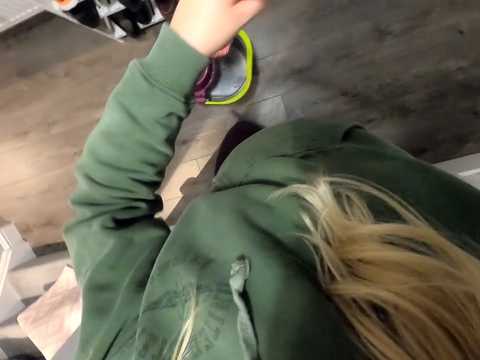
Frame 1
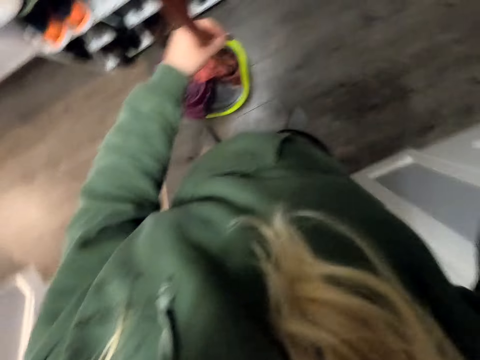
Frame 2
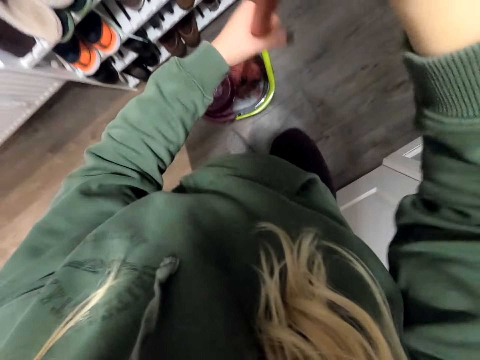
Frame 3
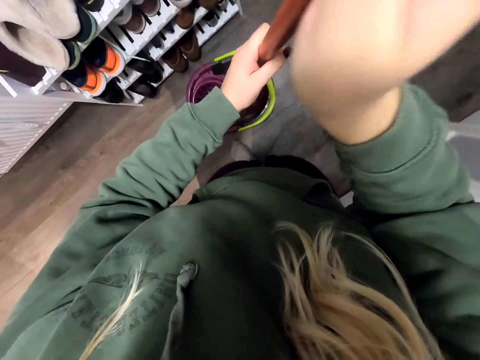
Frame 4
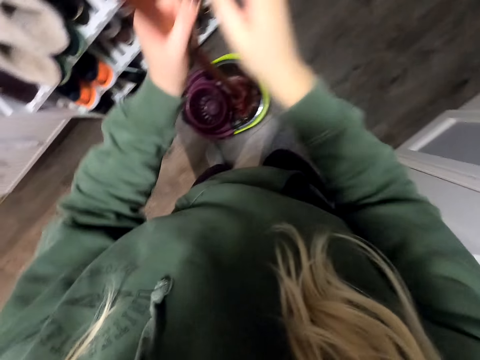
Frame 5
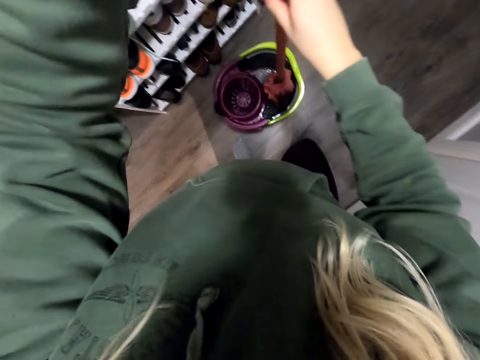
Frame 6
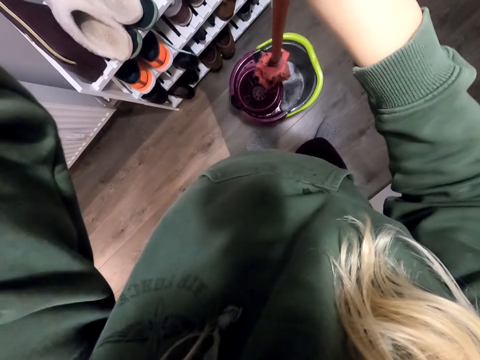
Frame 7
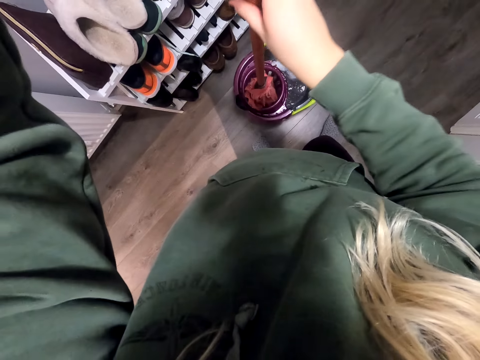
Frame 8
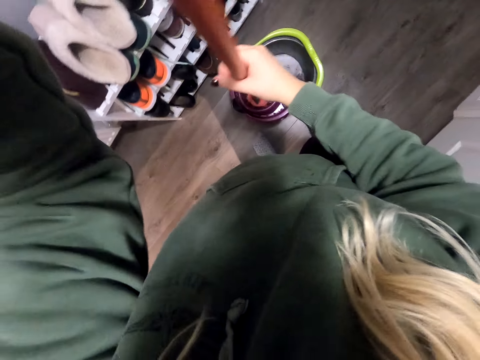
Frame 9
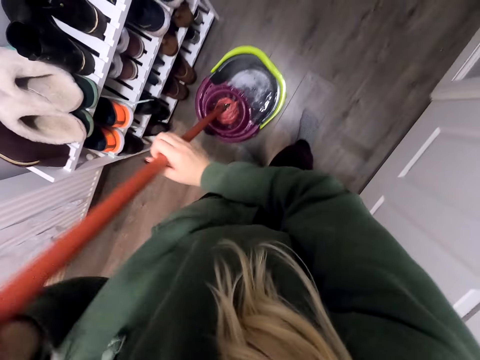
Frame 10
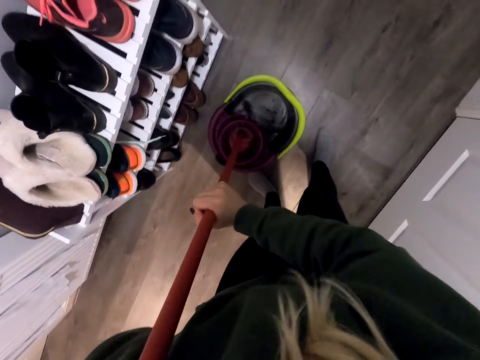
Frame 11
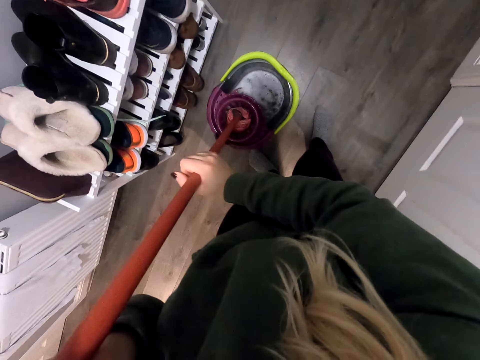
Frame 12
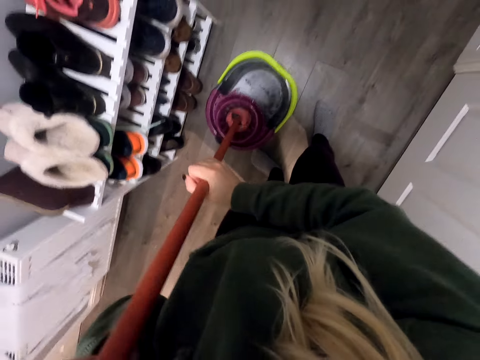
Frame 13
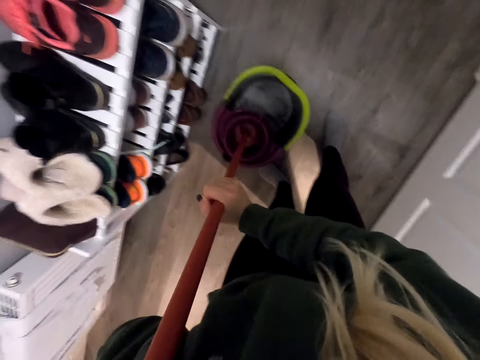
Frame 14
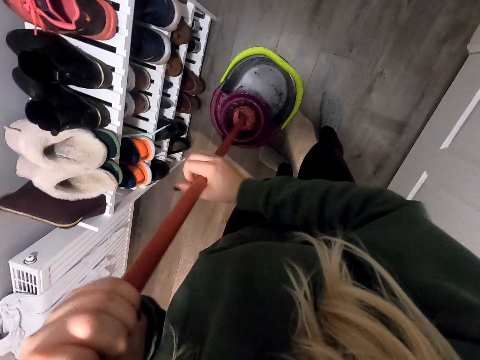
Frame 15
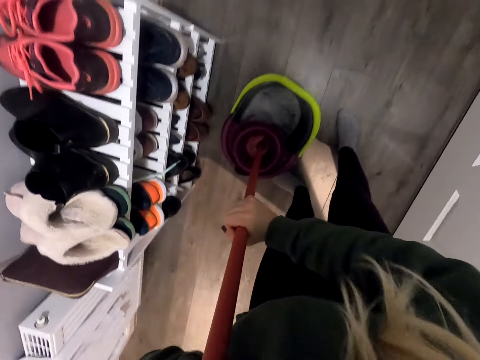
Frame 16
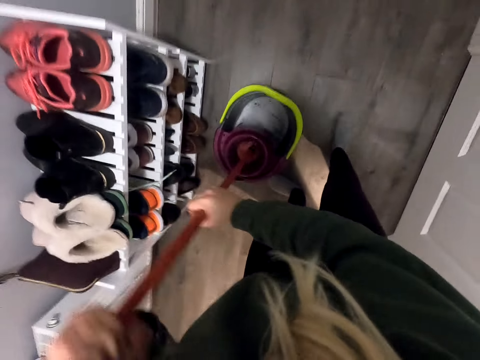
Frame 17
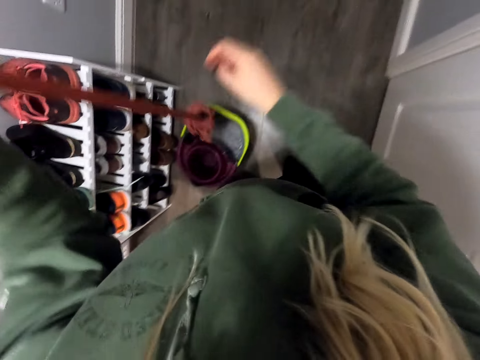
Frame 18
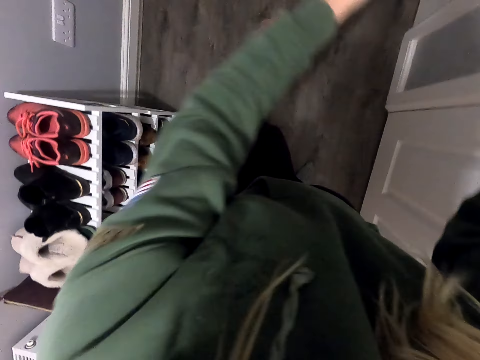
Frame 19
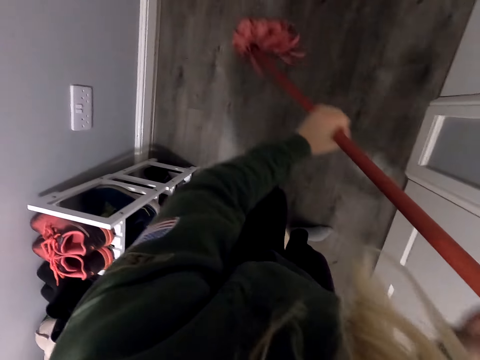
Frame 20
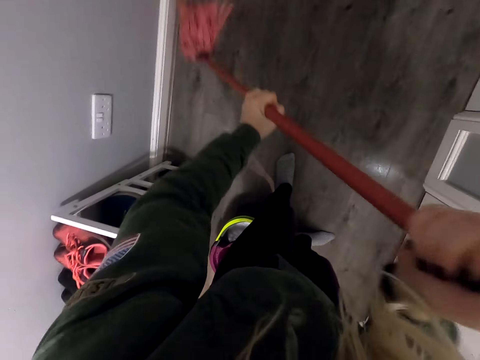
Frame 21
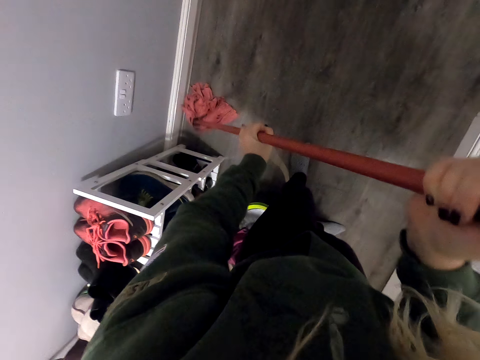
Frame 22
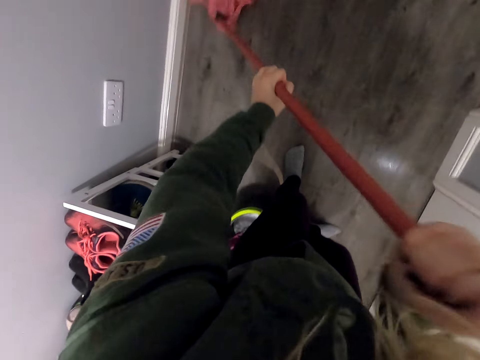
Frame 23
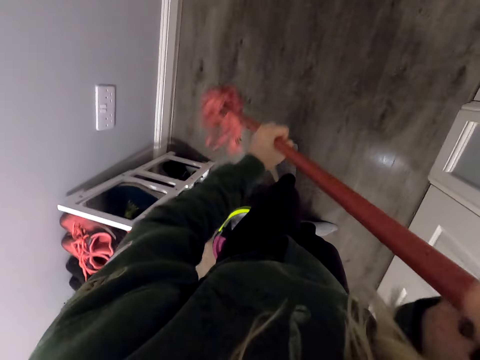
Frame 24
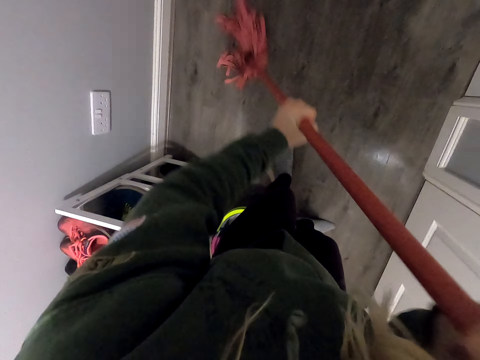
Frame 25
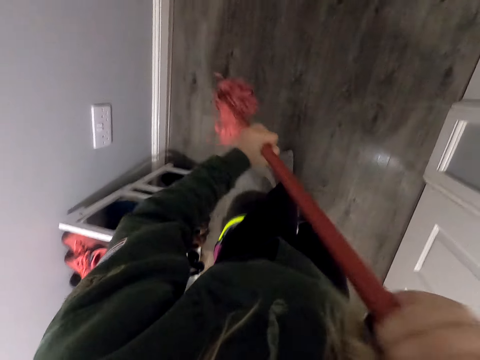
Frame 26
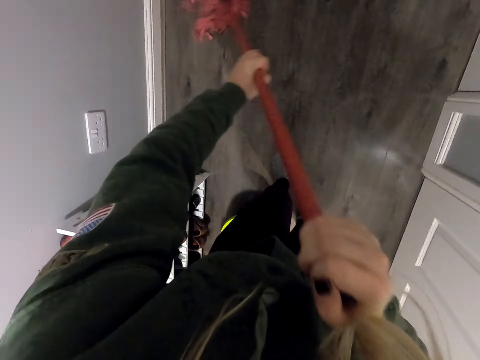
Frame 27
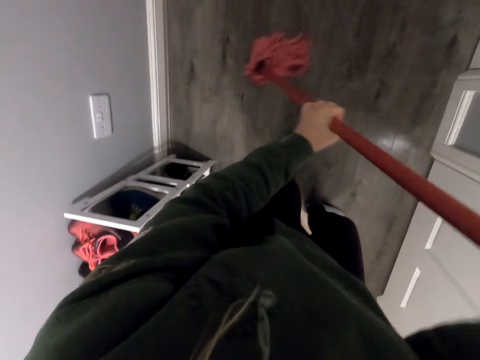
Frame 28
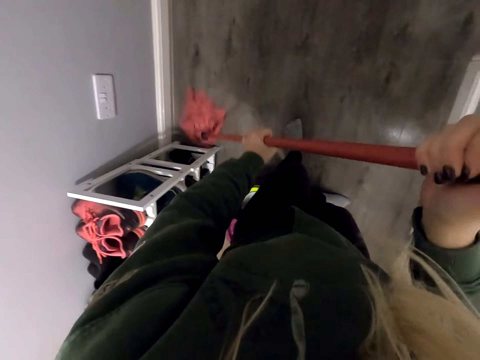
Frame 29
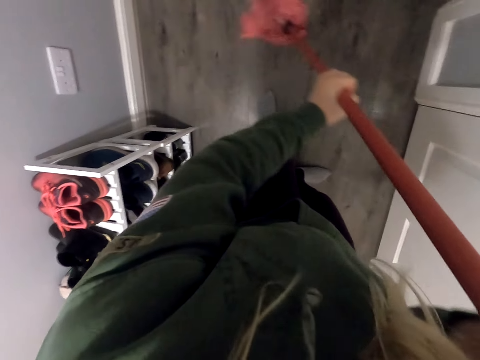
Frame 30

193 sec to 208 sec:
The camera wearer puts the mopping stick or mopper inside the bucket. They rotate the mopper in the bucket. They squeeze the mopper on the wringer basket. They mop the corridor floor.

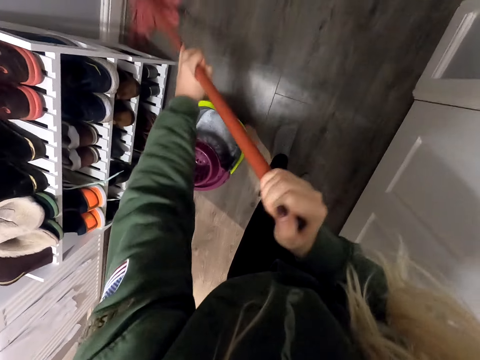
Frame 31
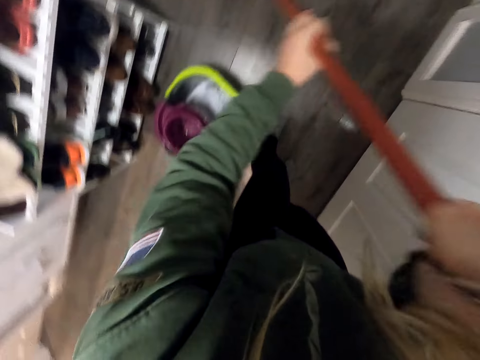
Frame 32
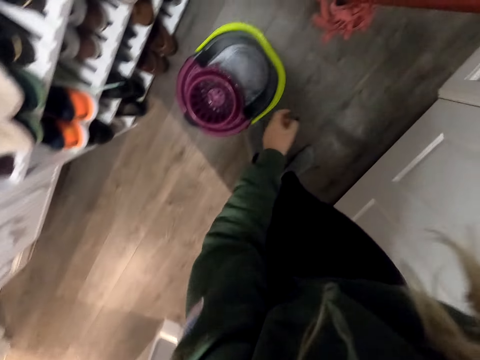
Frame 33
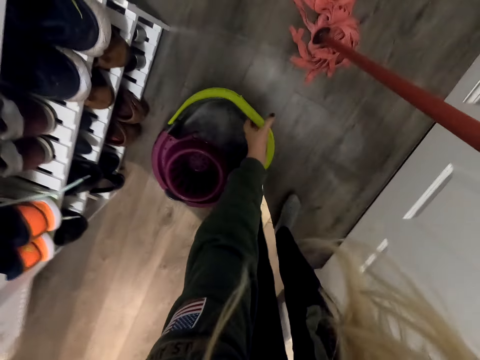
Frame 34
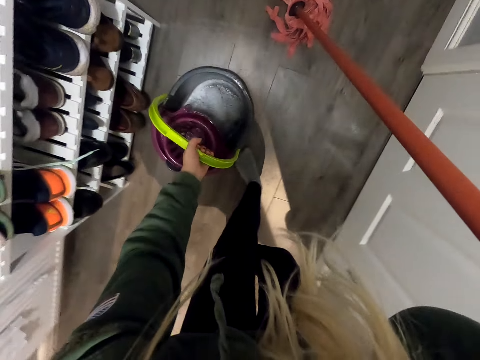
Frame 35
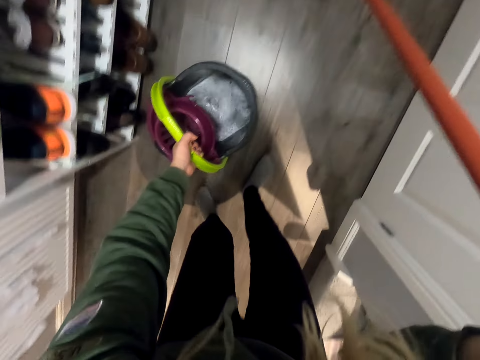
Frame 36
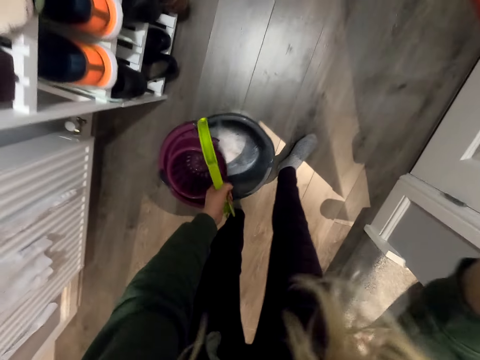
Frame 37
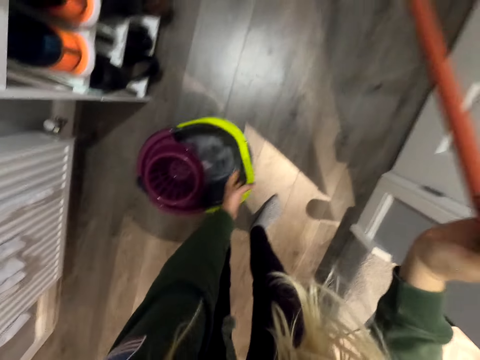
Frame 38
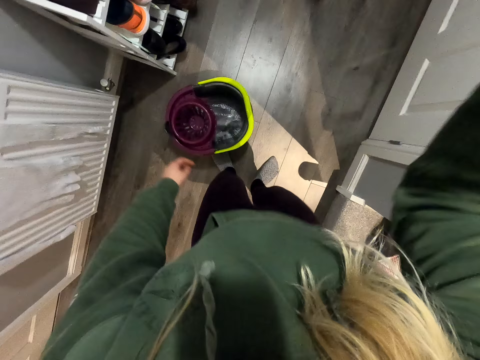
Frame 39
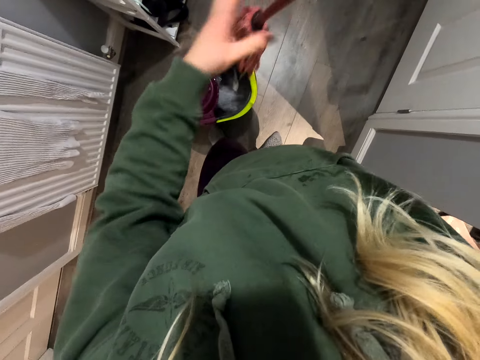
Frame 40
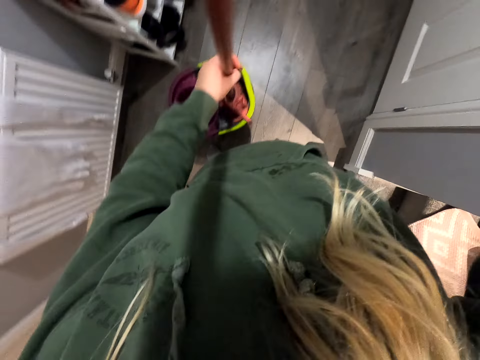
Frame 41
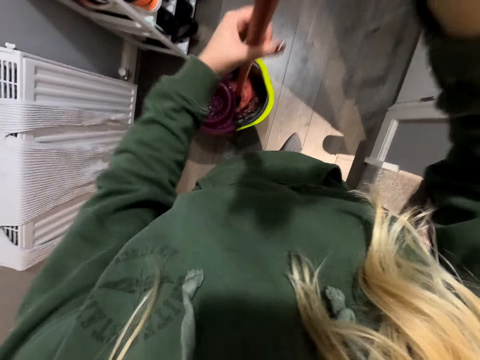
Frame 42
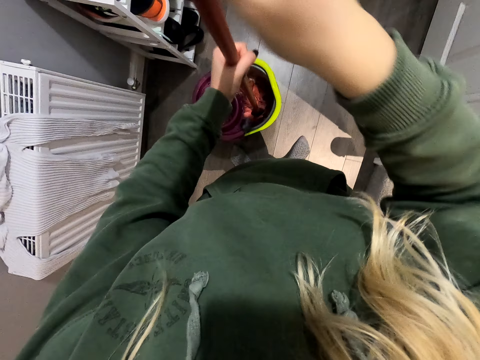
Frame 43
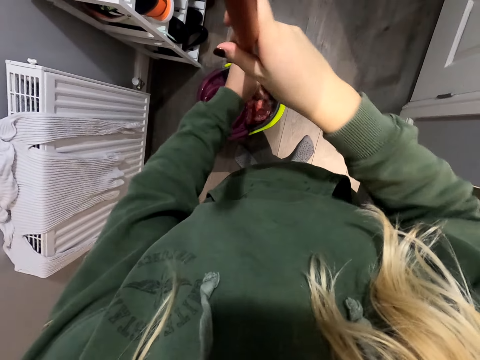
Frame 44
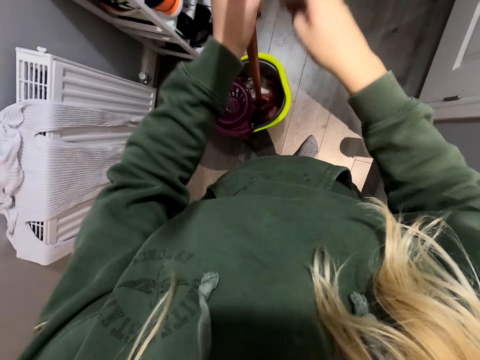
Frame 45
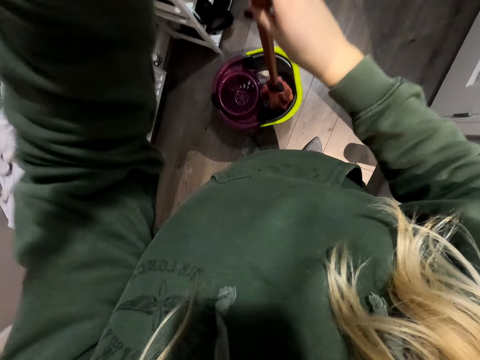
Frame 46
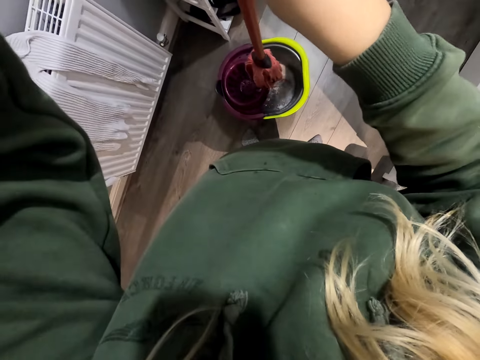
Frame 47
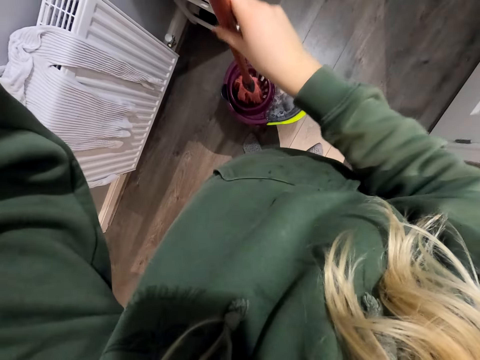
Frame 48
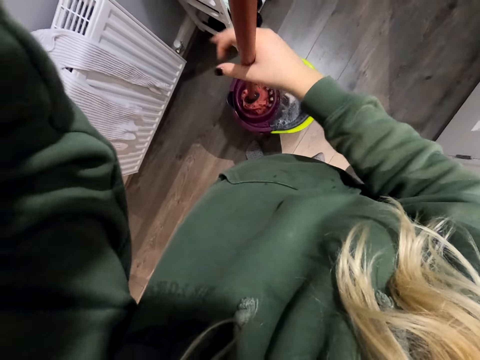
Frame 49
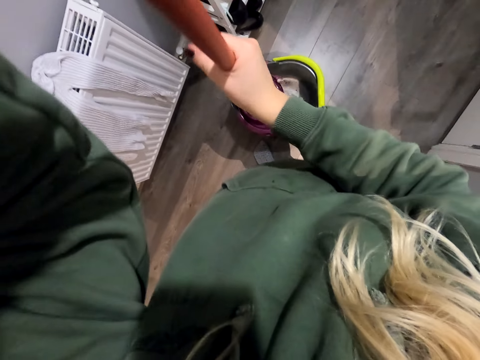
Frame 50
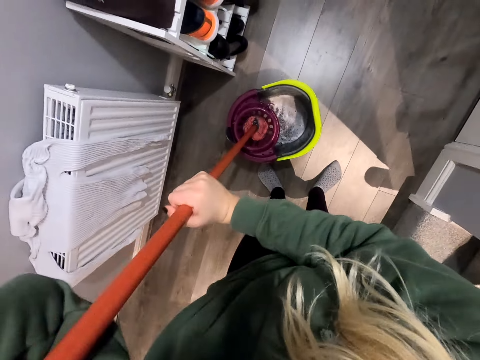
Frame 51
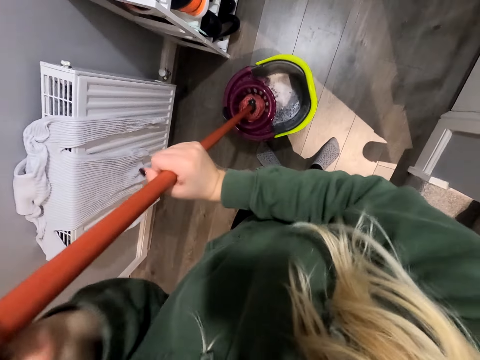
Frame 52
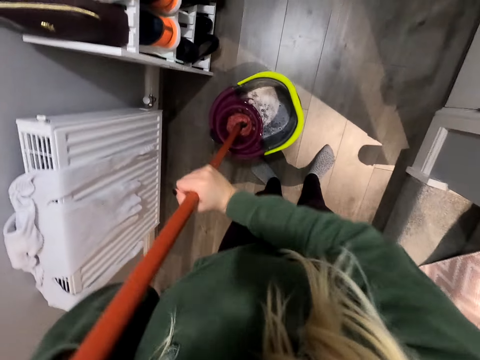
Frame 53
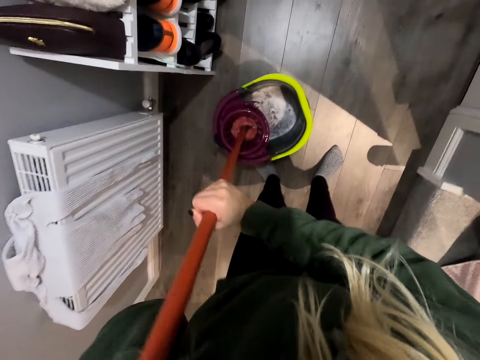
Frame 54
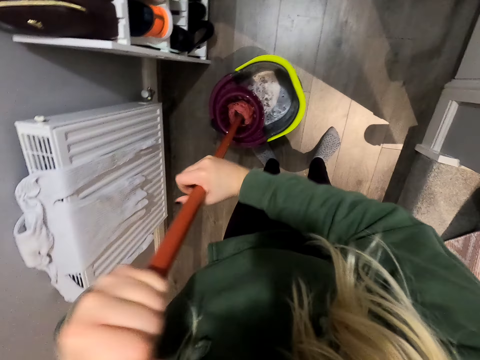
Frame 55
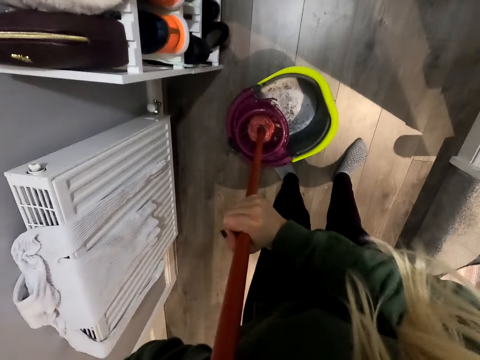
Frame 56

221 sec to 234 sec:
The camera wearer takes the bucket, moves the bucket and places the bucket on the floor. They dip the mopper in the bucket. They roll the stick around in the bucket. They squeeze the mopper in the wringer basket.
